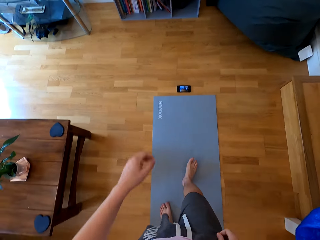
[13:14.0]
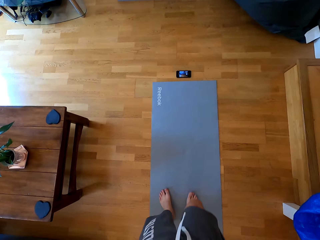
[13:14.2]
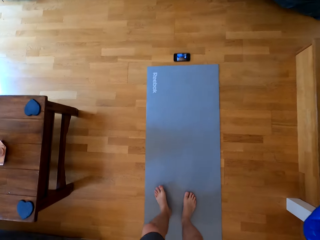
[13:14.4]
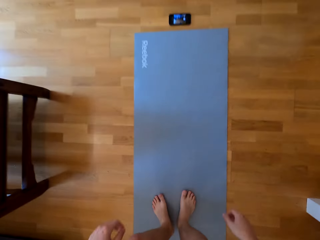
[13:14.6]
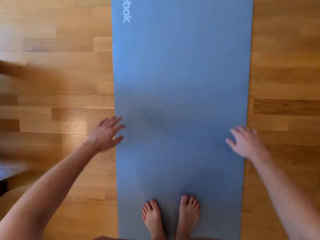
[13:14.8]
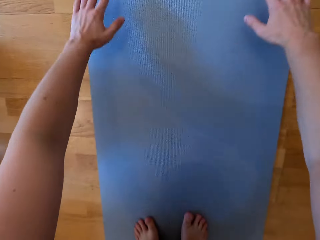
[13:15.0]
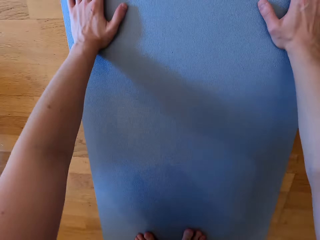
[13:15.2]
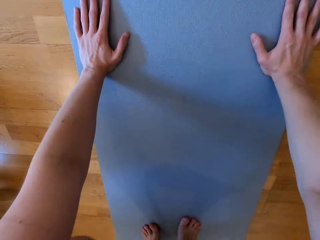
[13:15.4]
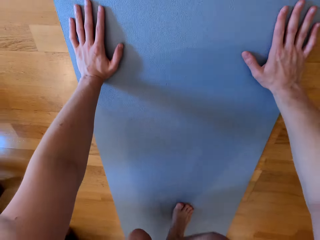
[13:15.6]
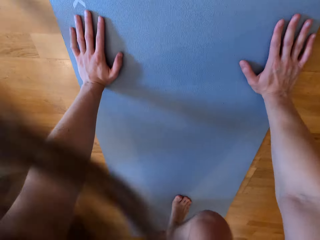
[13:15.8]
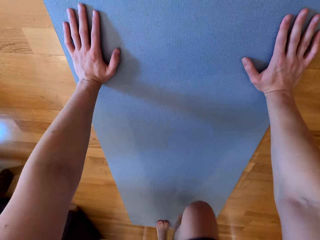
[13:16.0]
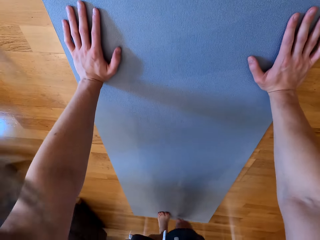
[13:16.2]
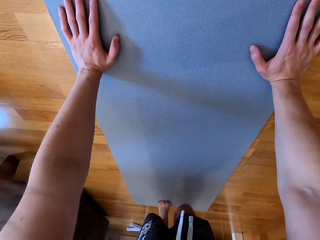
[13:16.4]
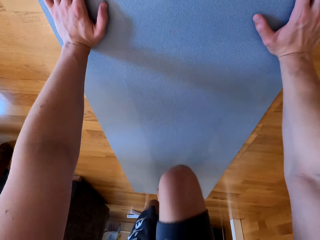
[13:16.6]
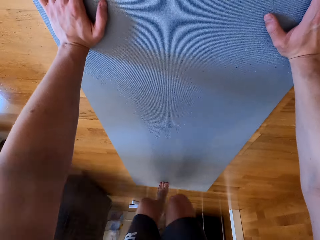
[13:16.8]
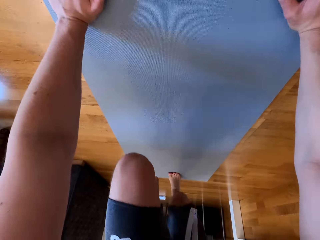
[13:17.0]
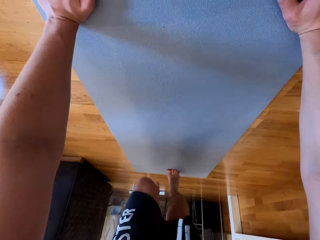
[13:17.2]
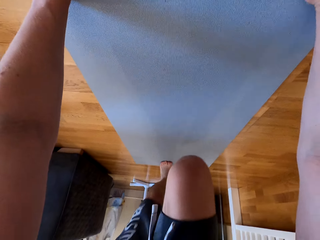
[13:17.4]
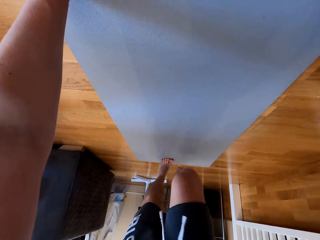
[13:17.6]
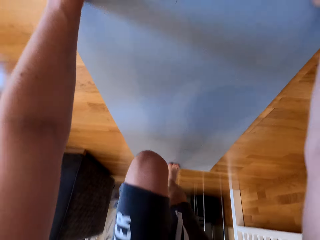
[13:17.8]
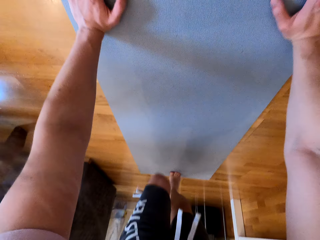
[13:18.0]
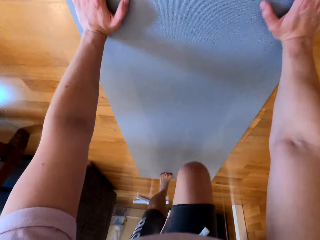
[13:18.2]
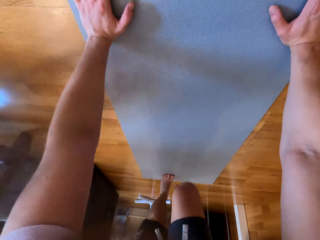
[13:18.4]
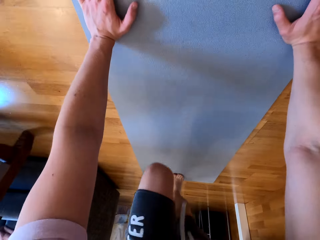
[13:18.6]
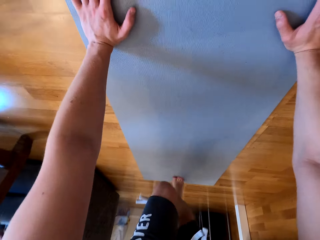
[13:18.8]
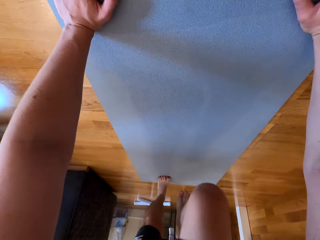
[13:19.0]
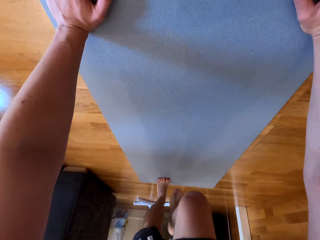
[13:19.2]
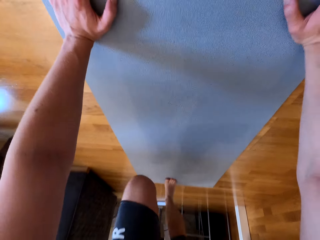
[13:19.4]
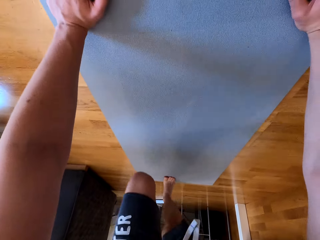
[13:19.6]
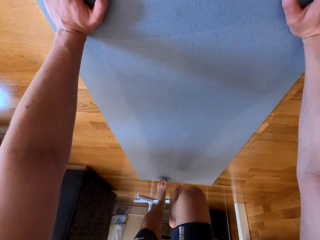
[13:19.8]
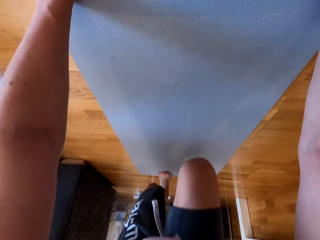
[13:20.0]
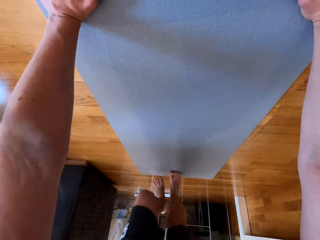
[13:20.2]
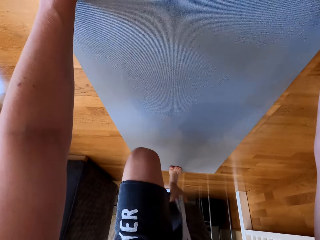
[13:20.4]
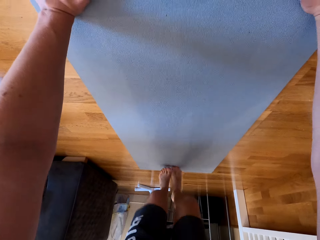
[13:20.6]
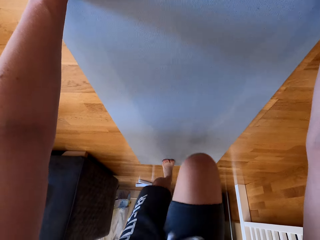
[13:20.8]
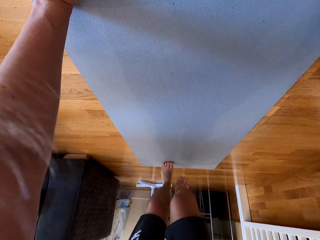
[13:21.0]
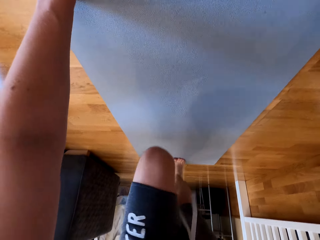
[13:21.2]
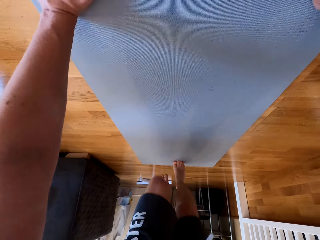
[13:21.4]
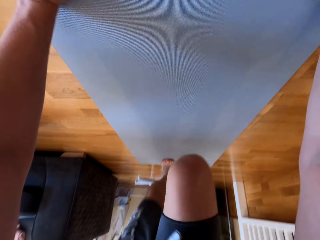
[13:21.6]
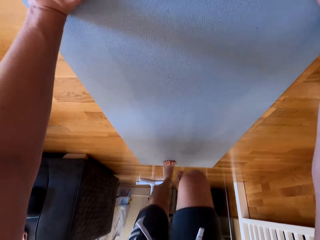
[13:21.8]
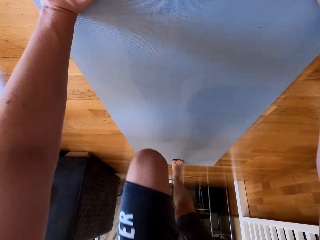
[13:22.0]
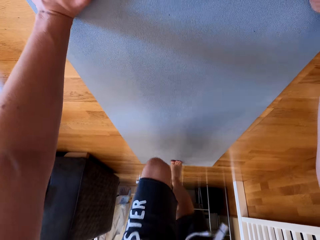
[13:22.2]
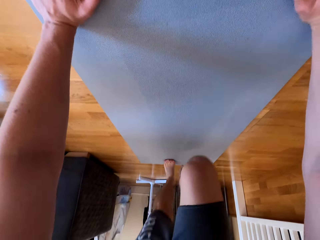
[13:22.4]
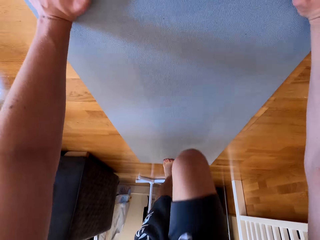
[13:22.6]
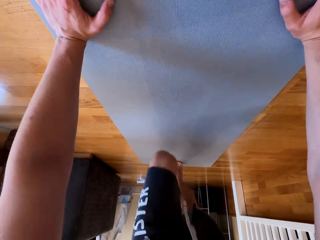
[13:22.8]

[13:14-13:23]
The camera wearer moves back along the mat. They do push ups on the mat. They do stretches. They run along the mat.

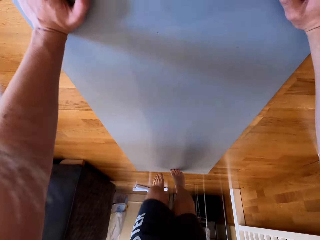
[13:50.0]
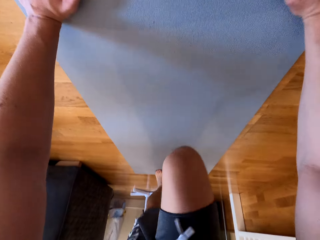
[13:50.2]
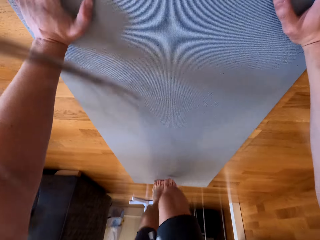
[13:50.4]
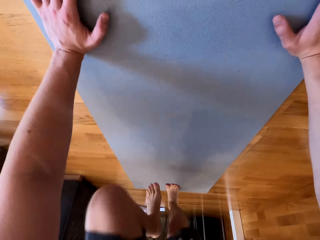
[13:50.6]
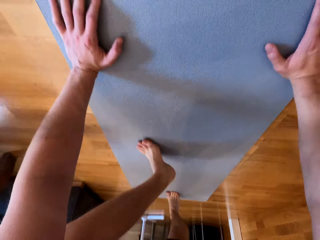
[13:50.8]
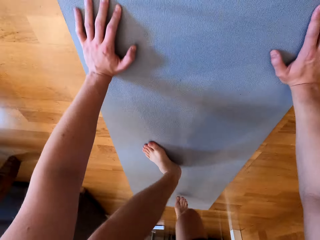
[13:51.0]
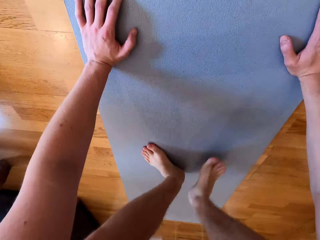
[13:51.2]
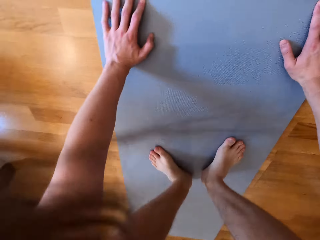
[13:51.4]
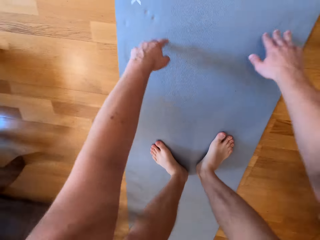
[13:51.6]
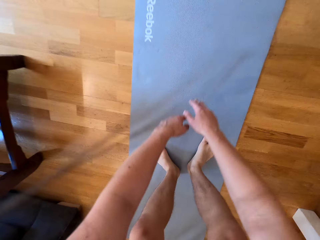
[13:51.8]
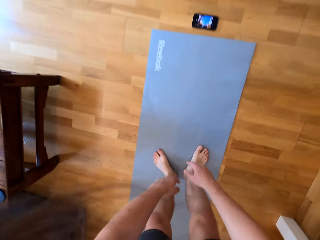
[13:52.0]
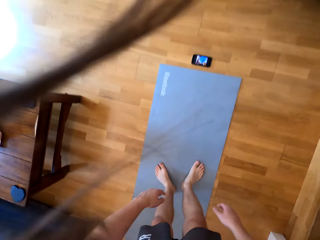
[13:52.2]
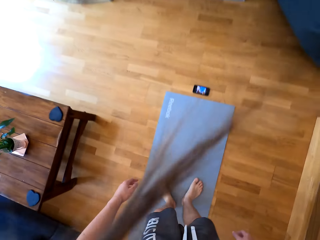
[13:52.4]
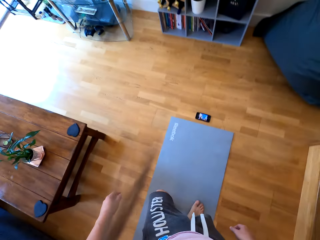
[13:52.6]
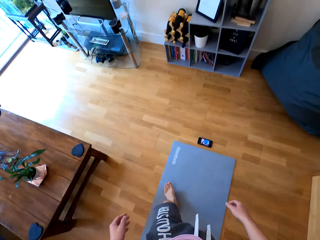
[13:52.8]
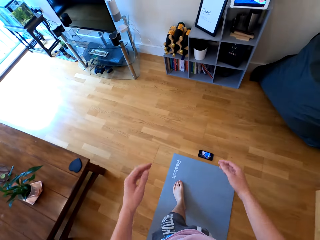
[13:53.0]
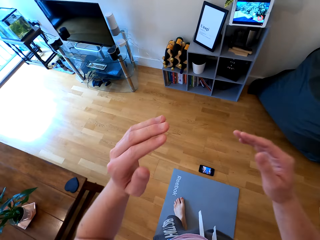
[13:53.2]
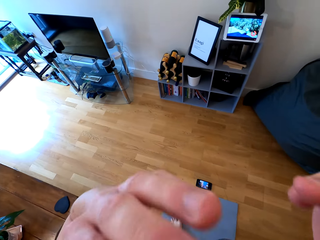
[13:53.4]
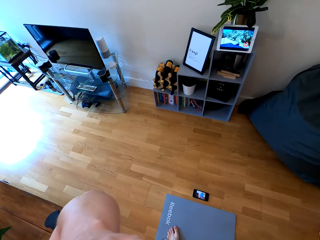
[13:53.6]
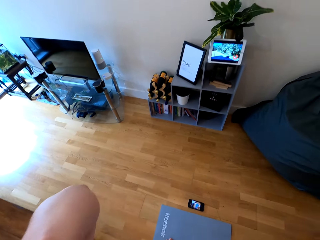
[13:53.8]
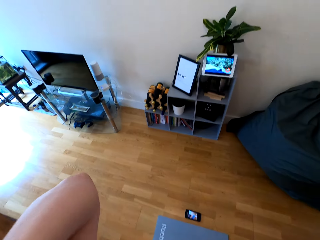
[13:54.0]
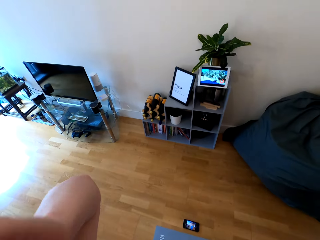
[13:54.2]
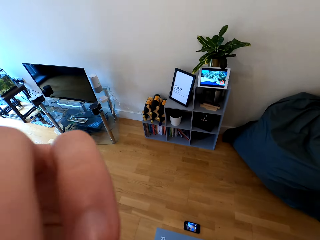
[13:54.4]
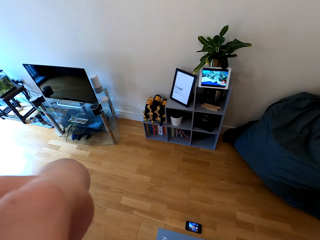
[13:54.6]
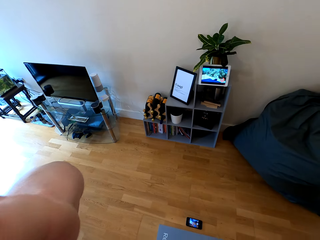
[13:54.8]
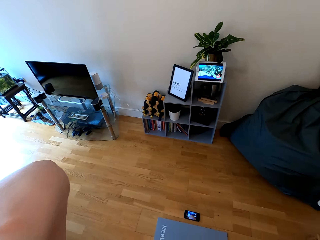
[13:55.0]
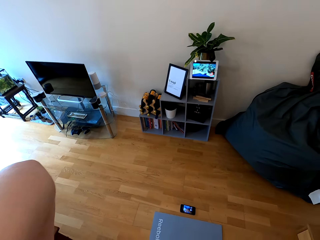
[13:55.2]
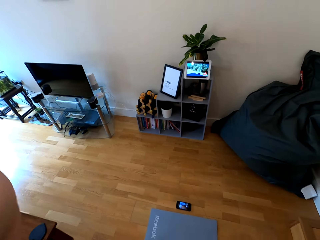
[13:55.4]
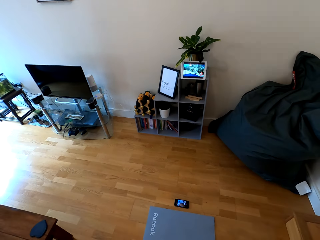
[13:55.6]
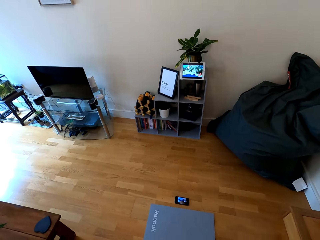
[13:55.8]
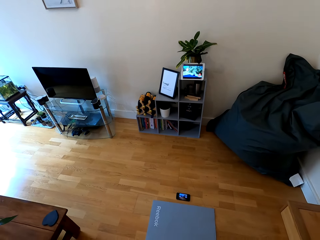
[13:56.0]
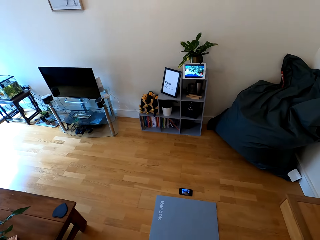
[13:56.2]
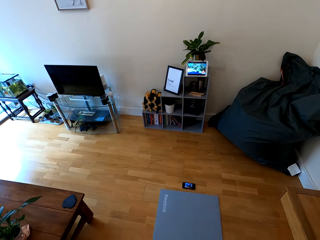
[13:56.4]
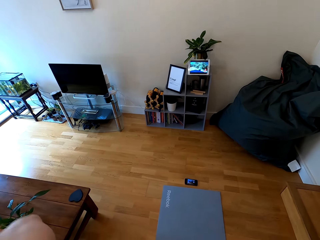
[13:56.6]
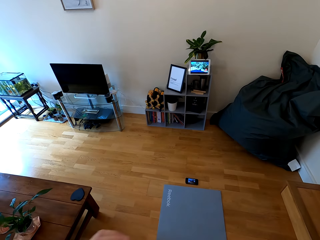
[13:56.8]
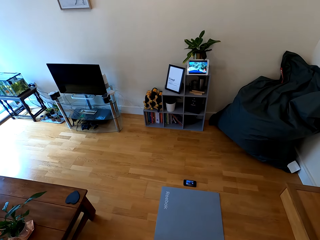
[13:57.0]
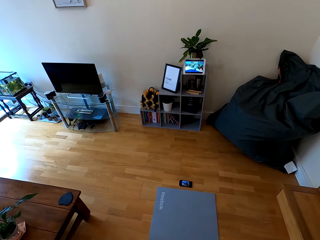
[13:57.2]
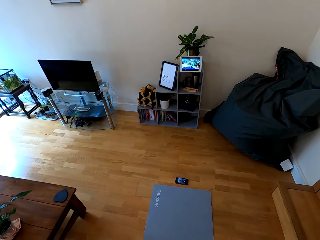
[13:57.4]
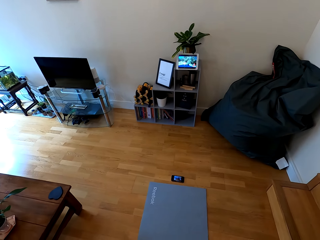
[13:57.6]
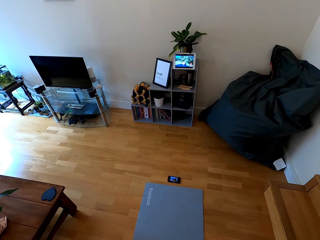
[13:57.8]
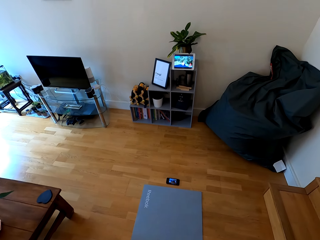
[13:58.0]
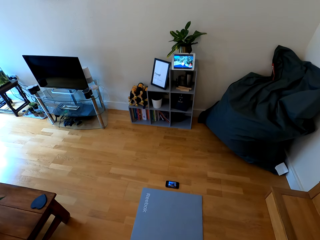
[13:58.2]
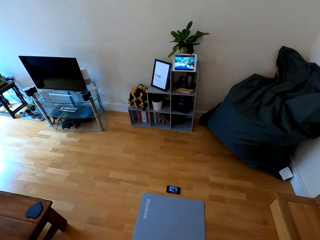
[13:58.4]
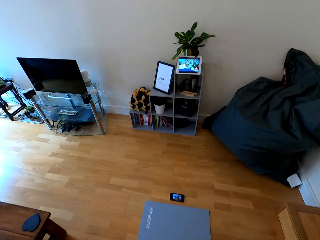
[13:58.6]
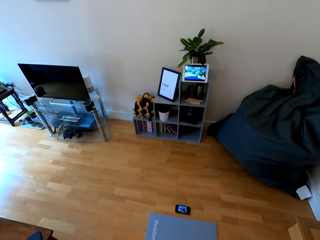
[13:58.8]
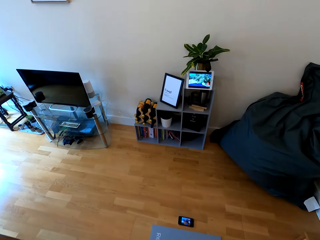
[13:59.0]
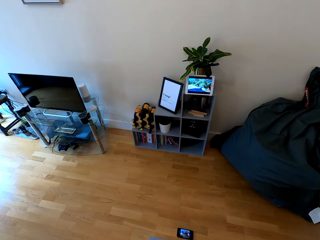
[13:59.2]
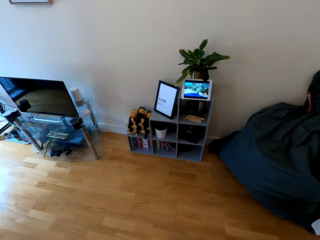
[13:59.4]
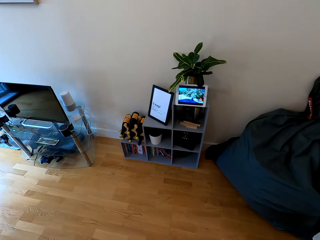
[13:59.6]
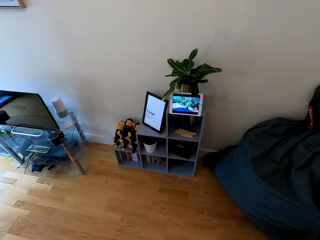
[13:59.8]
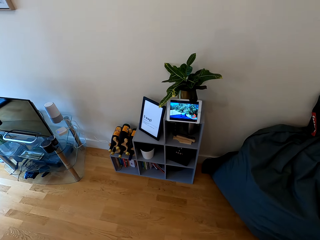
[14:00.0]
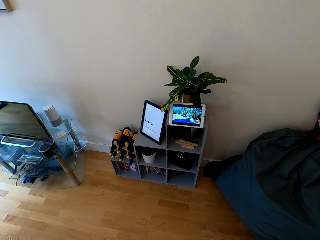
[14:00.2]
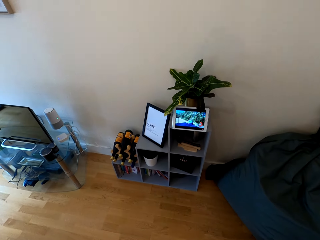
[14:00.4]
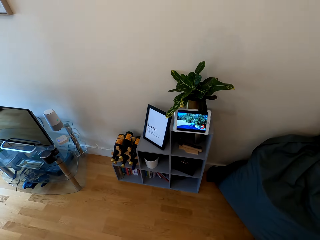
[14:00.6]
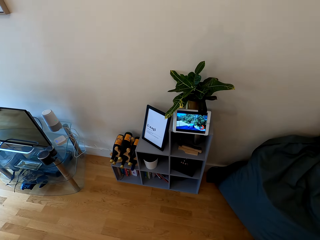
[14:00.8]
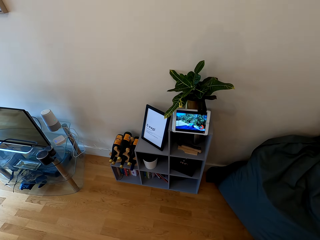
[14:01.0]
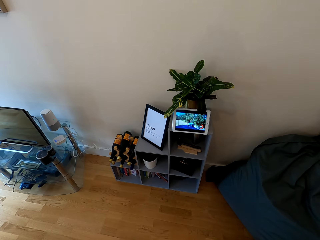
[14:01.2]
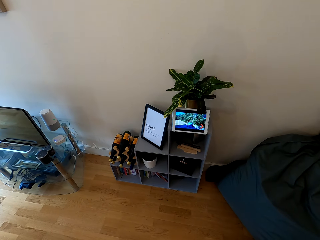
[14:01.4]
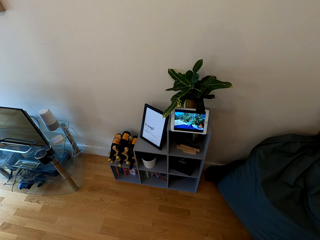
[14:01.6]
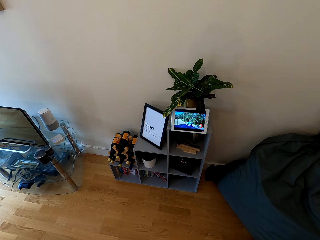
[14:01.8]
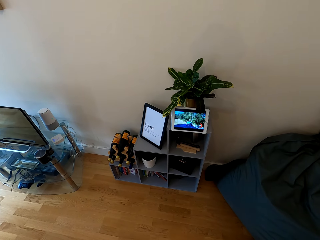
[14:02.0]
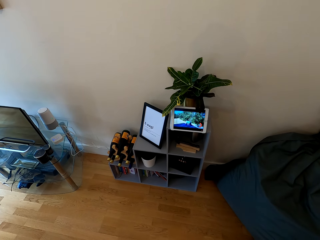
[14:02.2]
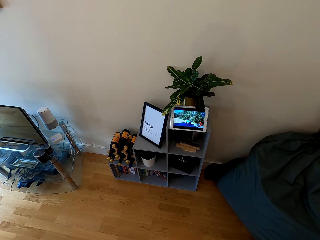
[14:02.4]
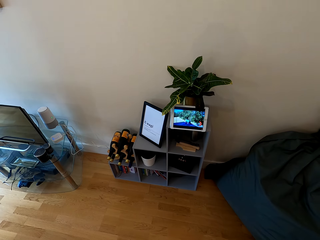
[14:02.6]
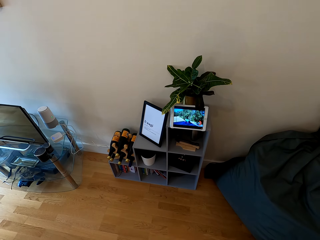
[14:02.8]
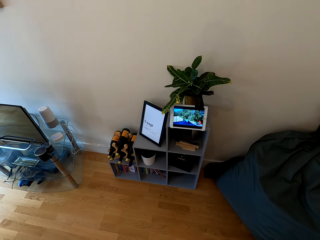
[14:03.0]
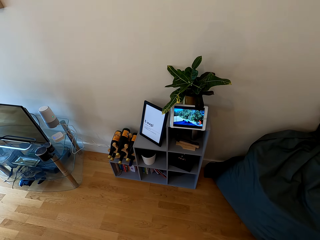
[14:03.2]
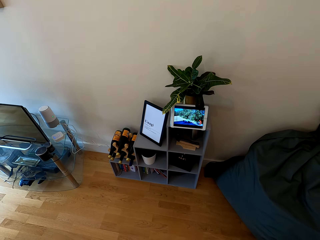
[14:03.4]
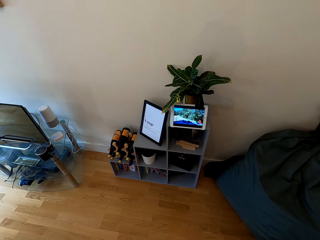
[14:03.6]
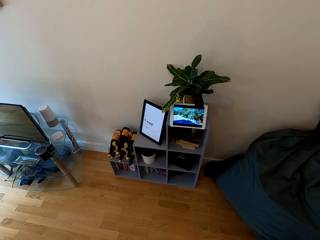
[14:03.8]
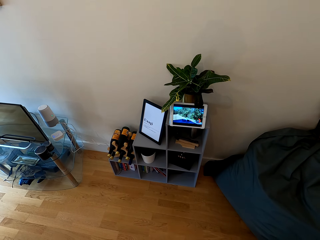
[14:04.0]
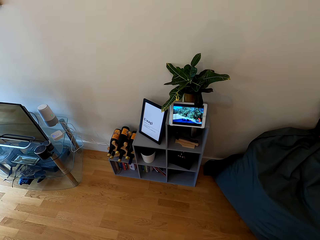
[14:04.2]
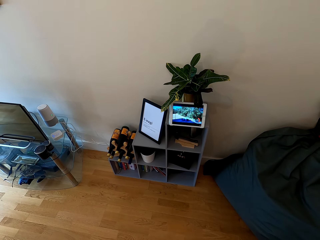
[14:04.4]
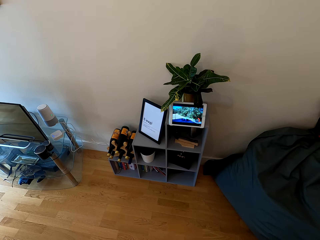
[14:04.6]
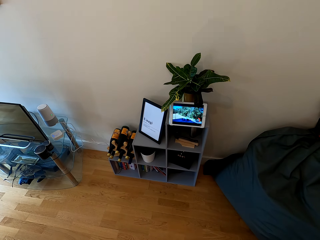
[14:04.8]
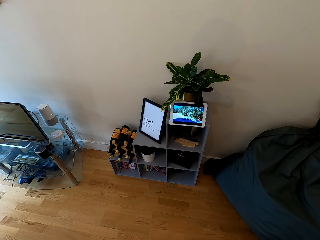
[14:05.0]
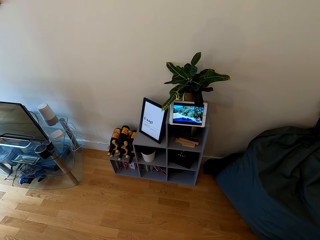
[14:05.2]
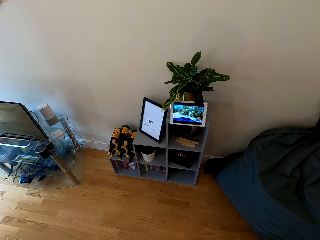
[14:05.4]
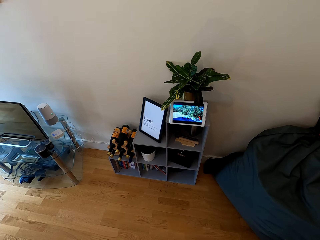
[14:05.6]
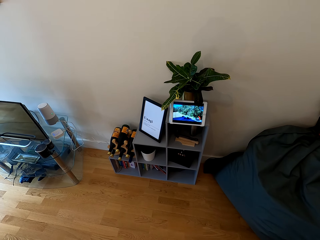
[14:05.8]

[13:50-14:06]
The camera wearer stands from the mat. They raise both hands towards something. They look at the tablet.
